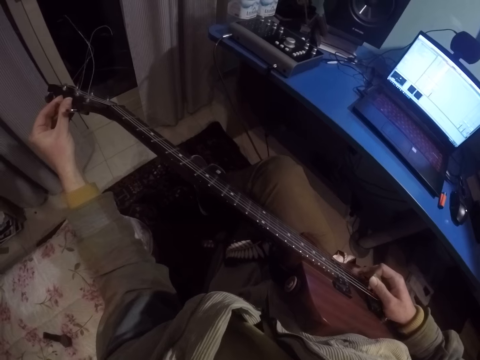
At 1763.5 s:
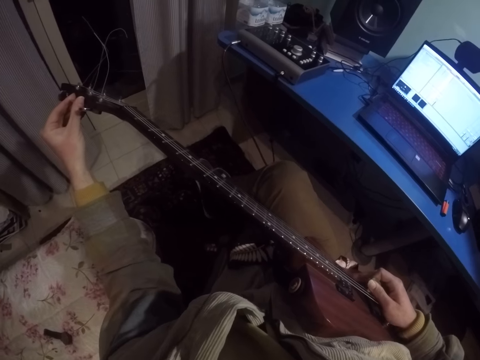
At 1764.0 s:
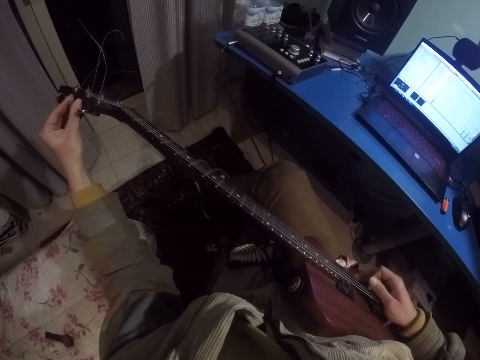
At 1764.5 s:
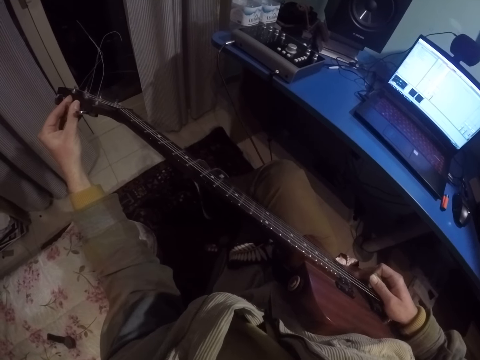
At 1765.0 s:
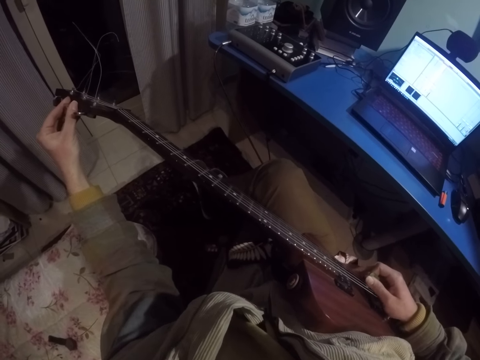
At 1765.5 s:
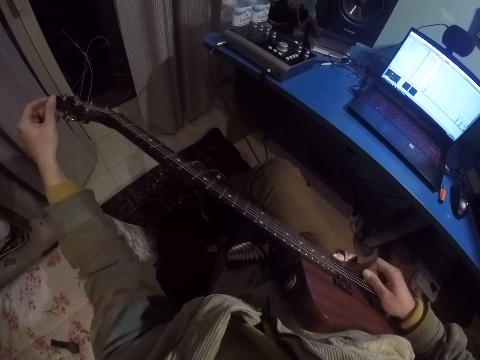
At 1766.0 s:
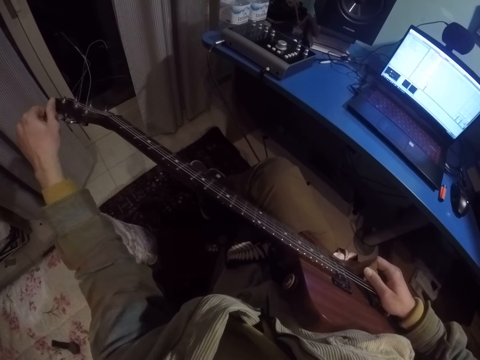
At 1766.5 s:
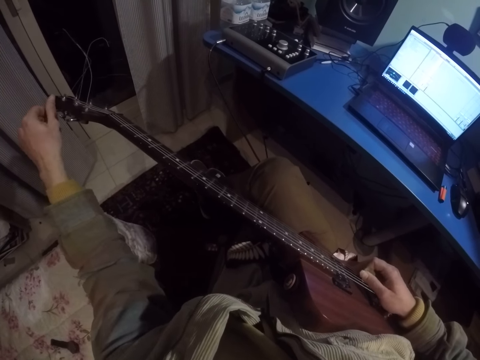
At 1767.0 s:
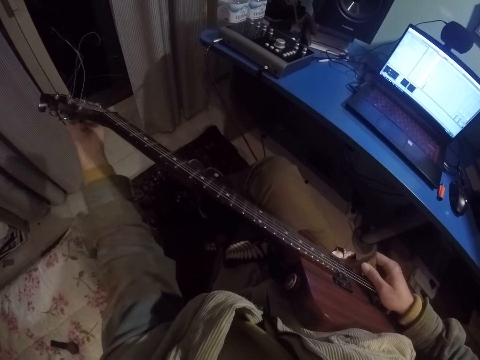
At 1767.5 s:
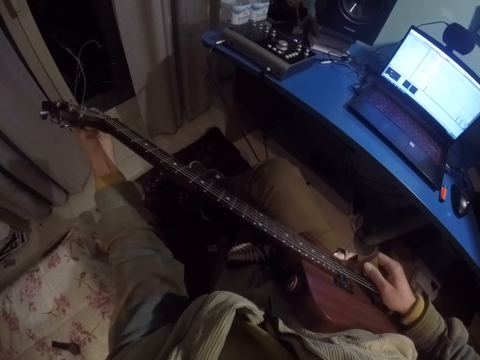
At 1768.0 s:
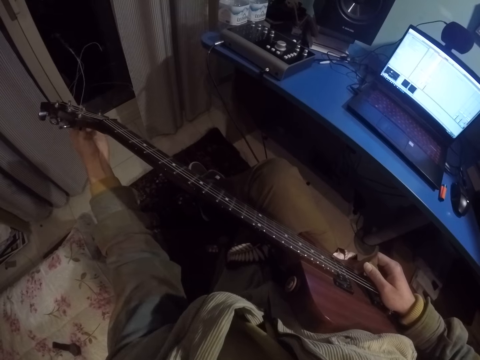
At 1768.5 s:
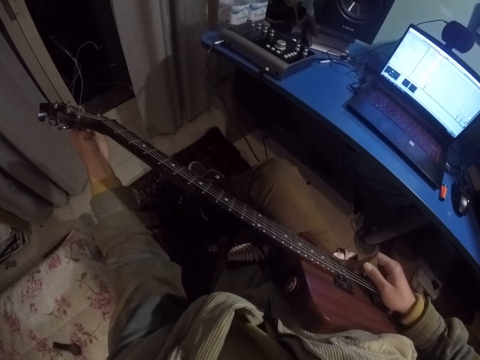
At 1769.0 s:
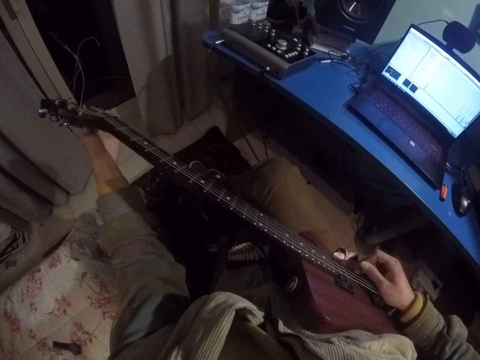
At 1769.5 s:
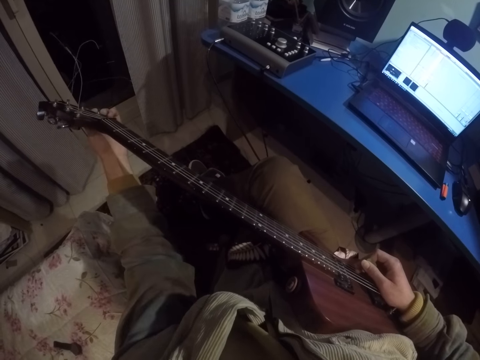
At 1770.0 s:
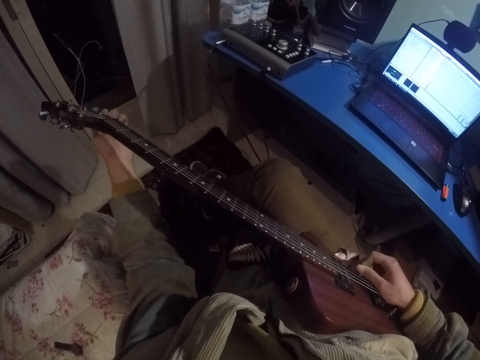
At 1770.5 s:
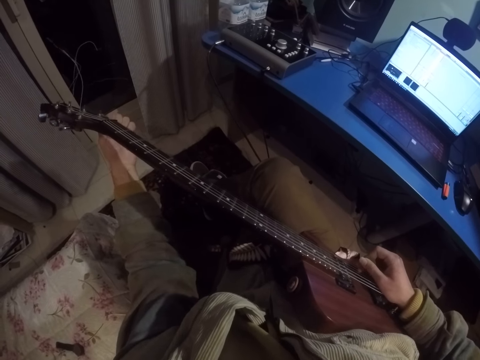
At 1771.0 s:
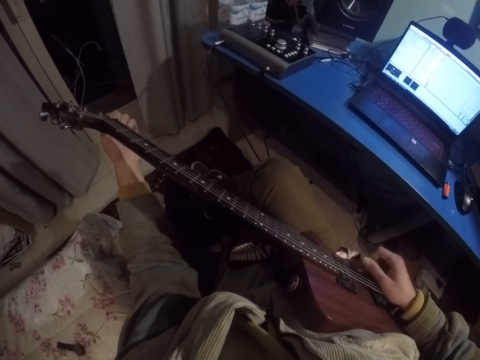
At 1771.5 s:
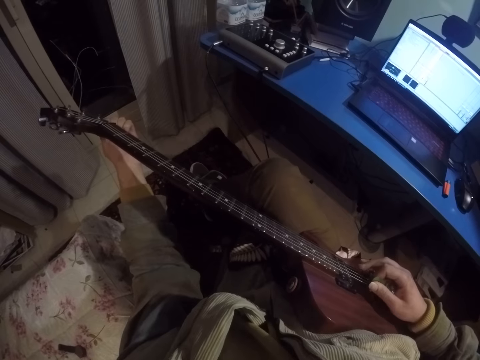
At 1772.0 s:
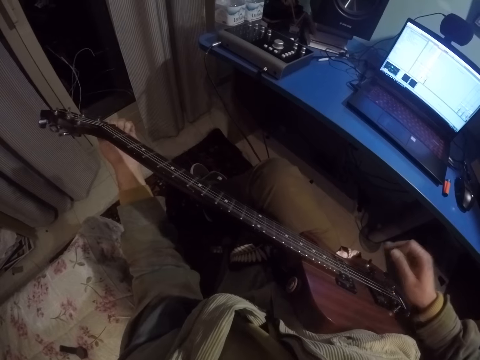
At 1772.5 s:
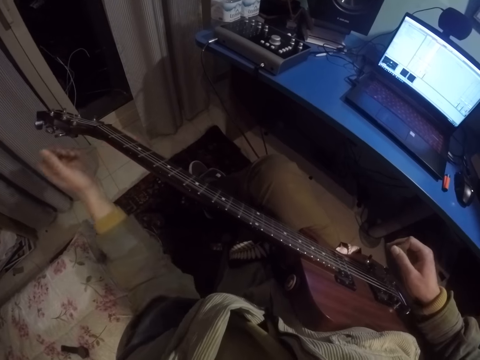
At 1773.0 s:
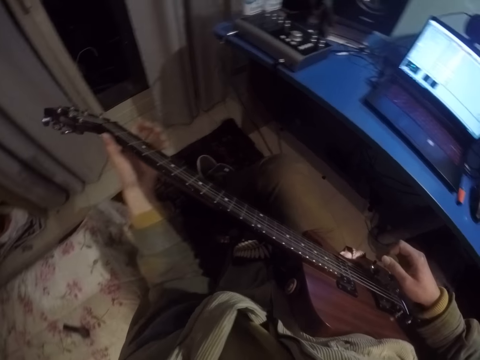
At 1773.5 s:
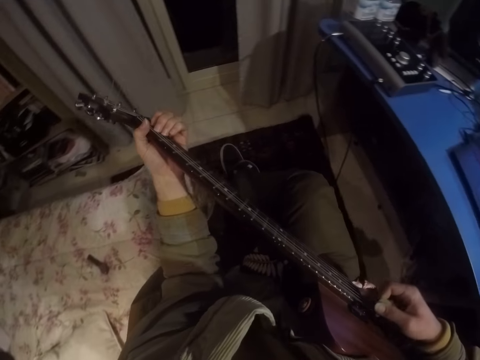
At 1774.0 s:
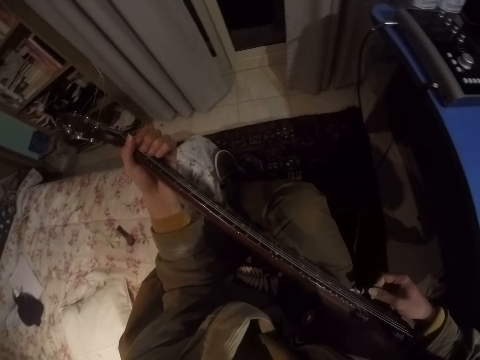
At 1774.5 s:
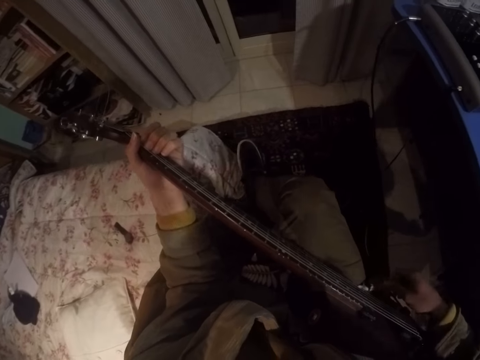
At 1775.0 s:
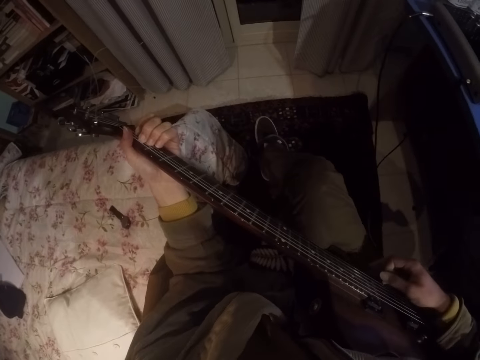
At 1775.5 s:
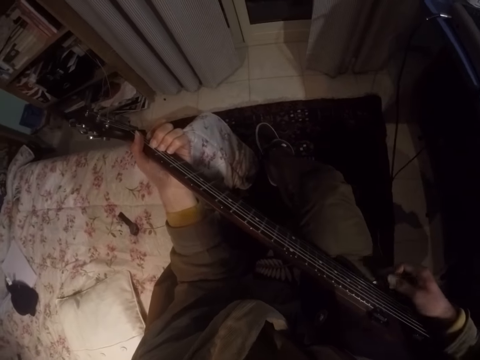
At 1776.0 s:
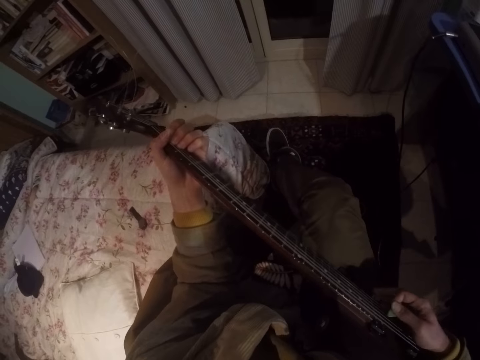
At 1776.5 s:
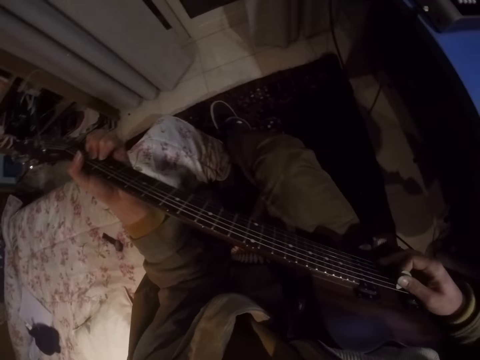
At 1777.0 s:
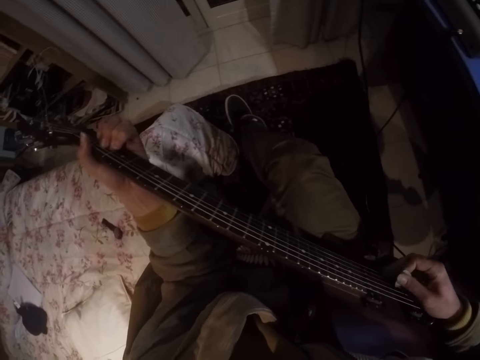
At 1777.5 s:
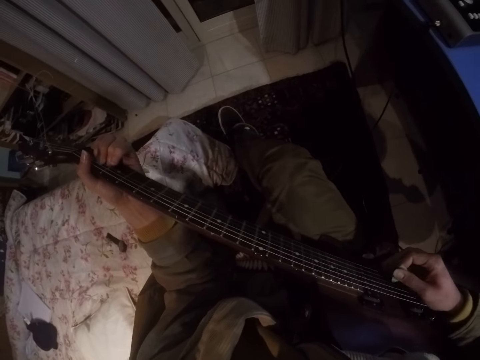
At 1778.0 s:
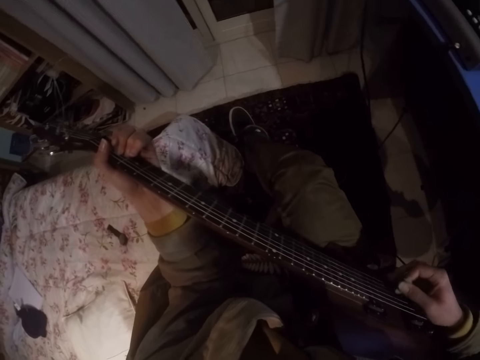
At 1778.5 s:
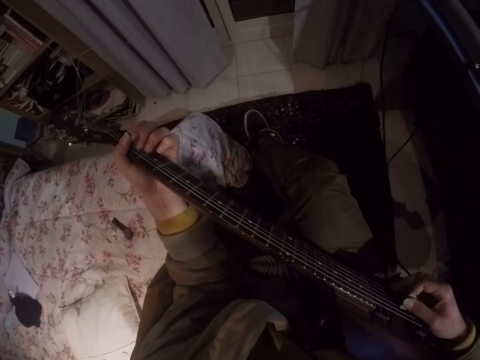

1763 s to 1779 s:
The camera wearer plays a guitar. They play the guitar. They adjust the tuners and place the left hand on the fingerboard of the guitar. They play the guitar.

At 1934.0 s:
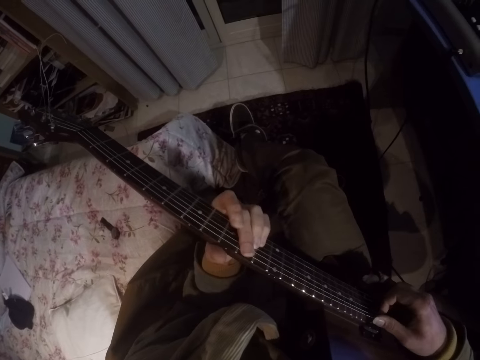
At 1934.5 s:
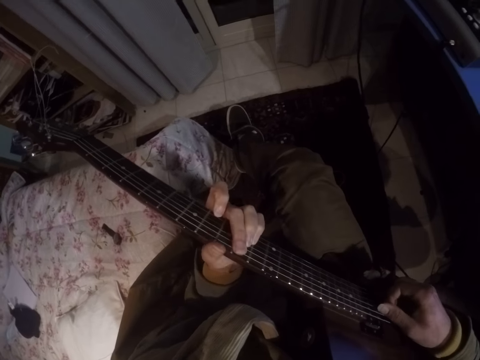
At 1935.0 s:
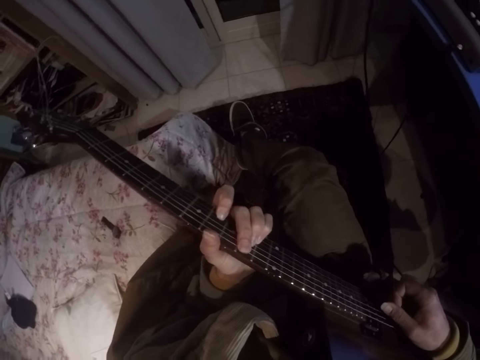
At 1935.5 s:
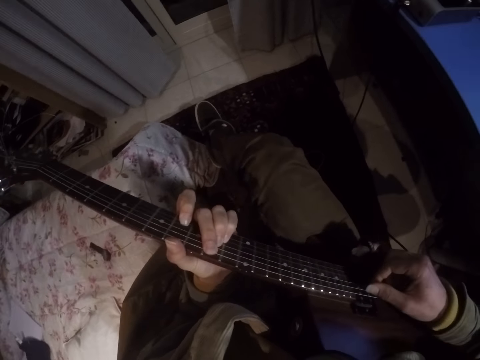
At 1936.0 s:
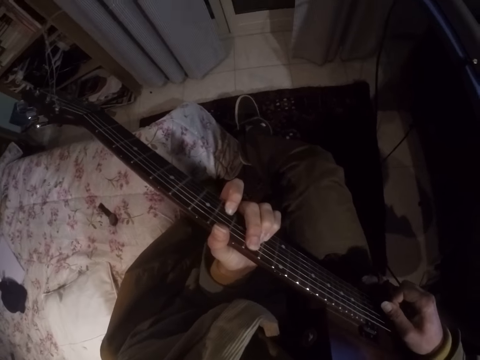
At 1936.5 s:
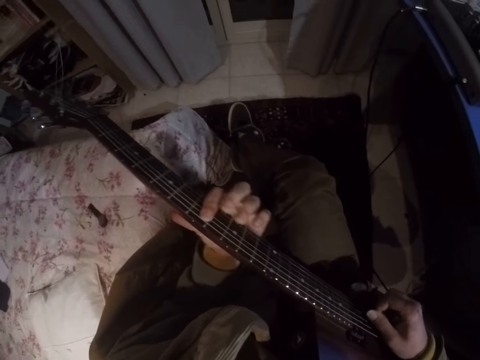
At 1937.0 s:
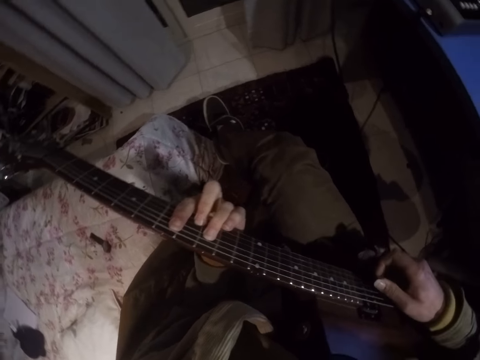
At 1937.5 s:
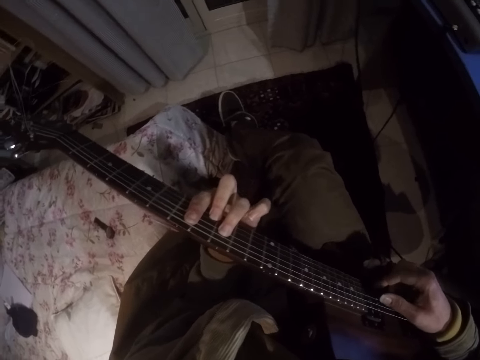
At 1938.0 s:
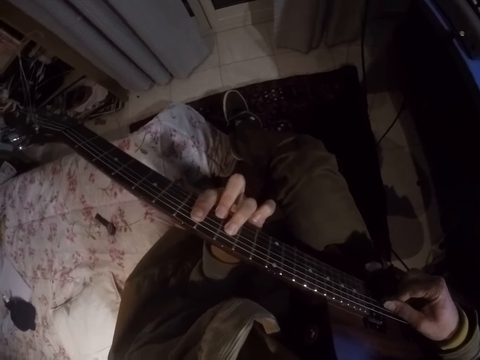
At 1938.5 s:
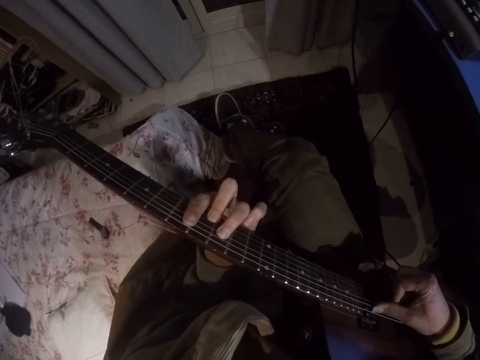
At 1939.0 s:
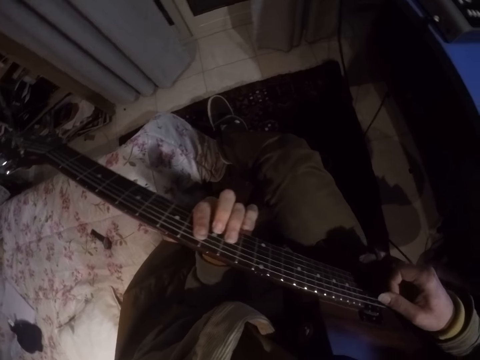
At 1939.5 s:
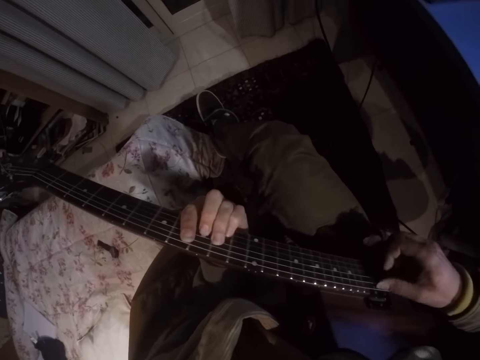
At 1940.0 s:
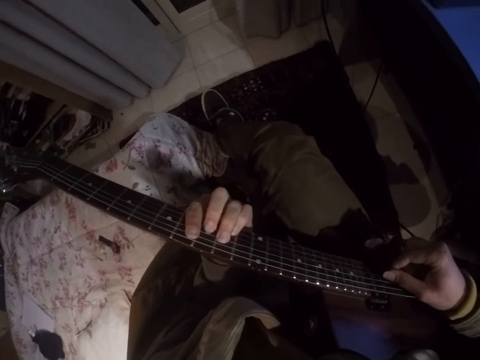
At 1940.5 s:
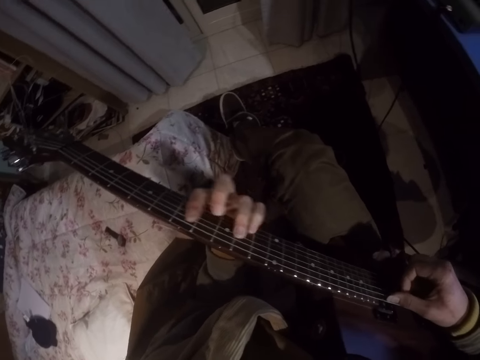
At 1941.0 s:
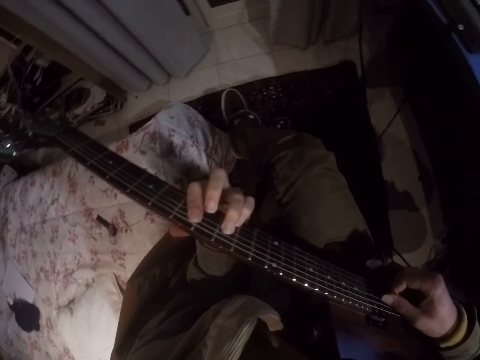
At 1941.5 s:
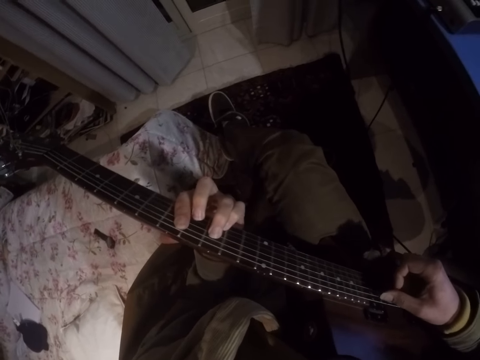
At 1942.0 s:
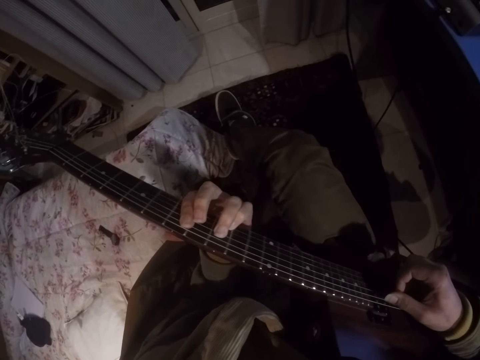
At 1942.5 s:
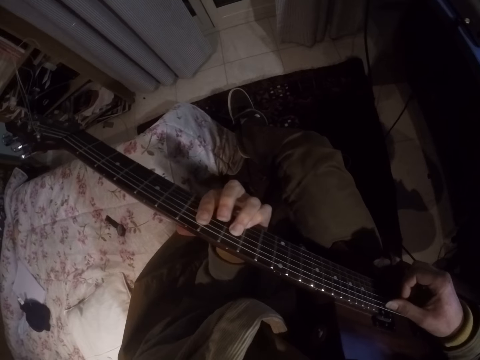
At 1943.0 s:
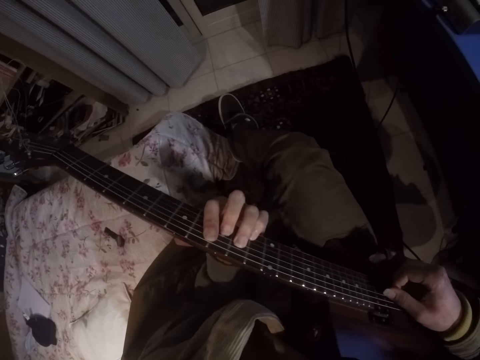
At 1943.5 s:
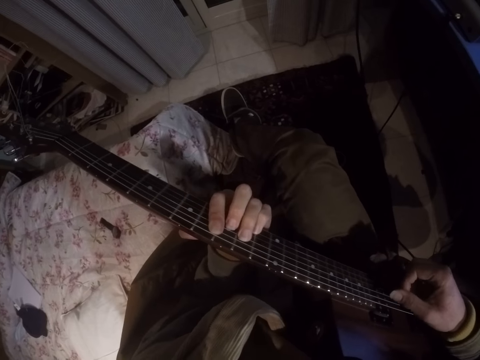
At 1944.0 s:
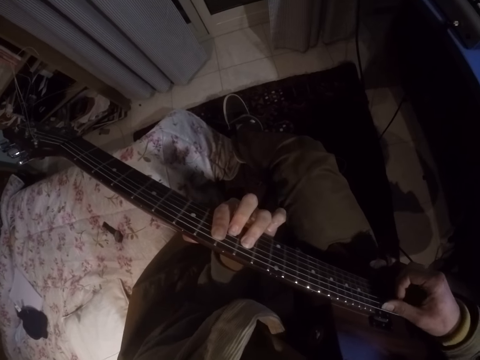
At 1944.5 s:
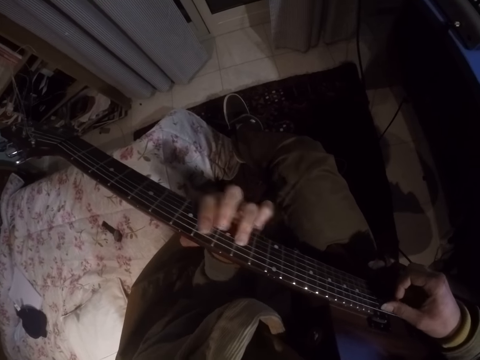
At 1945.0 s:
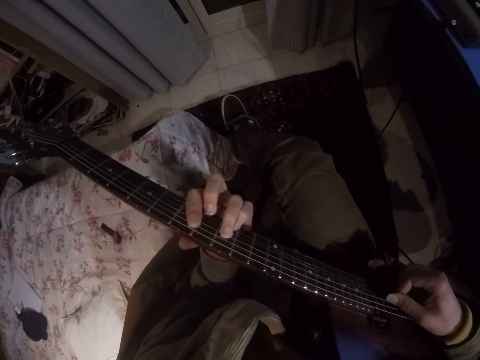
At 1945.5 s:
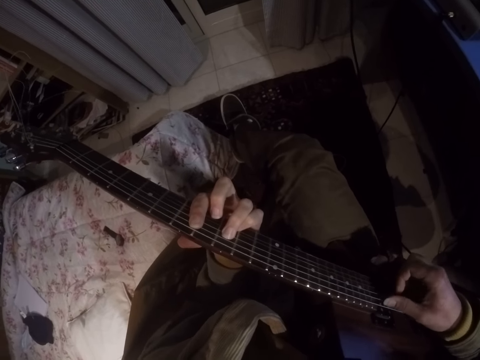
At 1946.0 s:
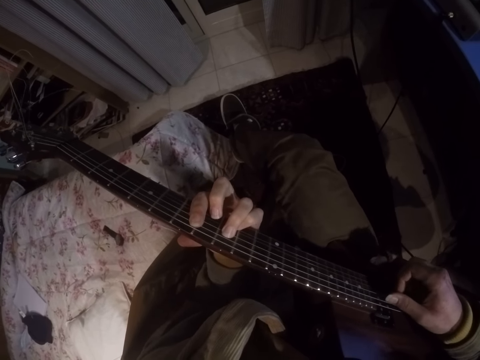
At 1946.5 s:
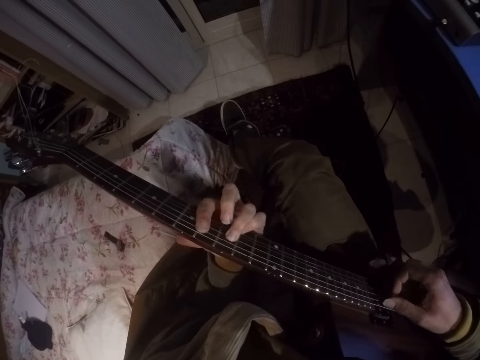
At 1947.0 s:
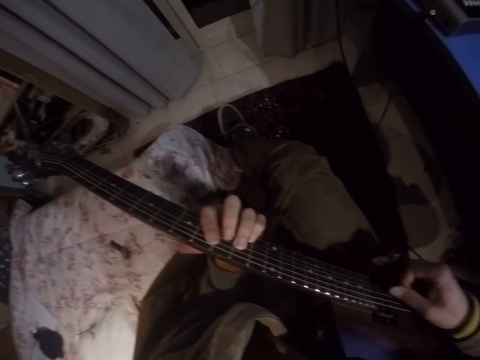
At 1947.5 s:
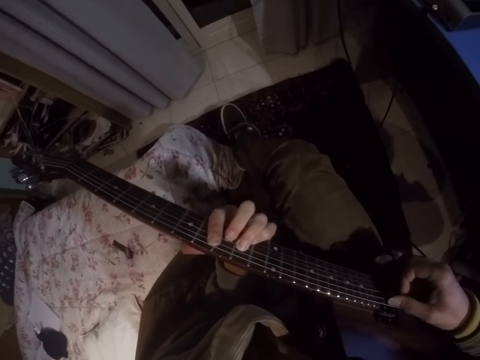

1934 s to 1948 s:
The camera wearer moves the head and strums the guitar strings.
